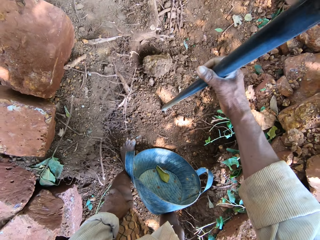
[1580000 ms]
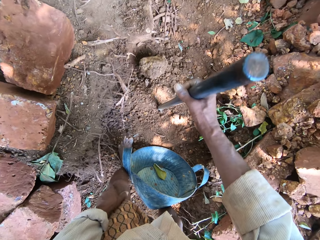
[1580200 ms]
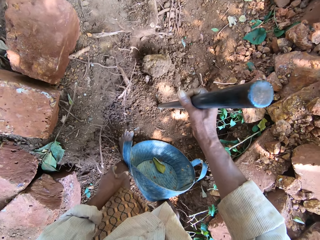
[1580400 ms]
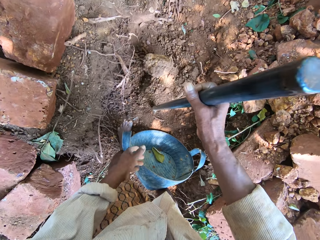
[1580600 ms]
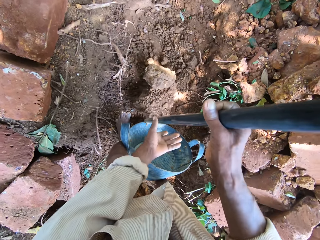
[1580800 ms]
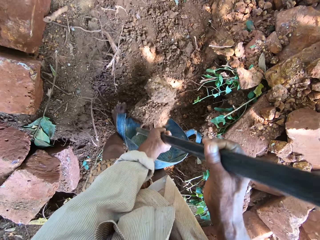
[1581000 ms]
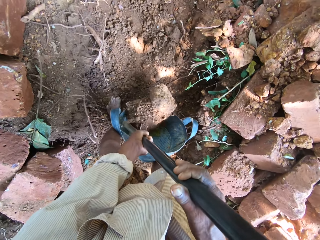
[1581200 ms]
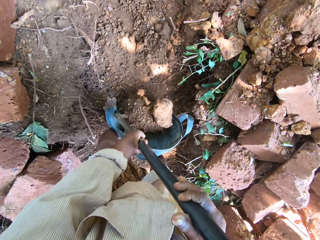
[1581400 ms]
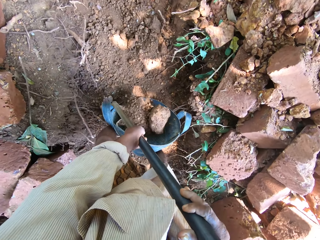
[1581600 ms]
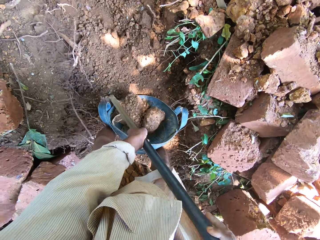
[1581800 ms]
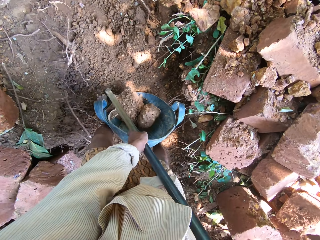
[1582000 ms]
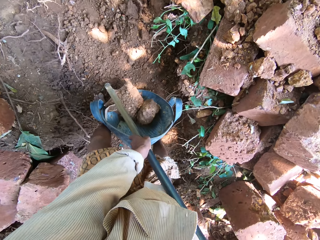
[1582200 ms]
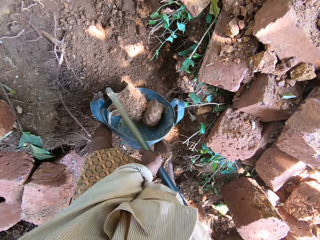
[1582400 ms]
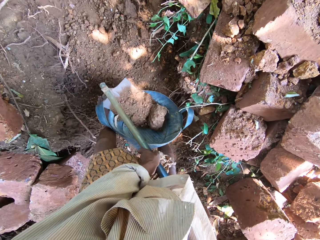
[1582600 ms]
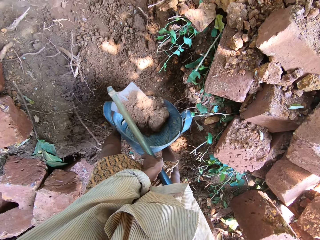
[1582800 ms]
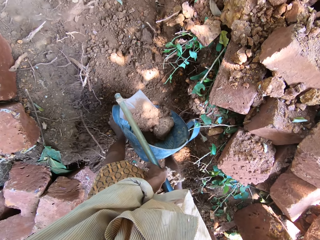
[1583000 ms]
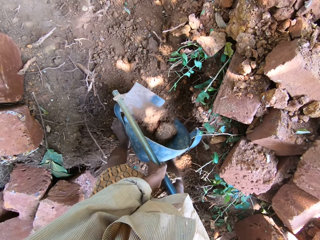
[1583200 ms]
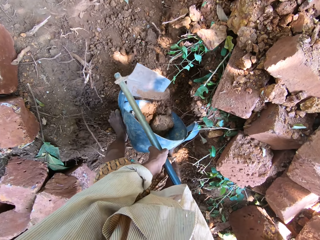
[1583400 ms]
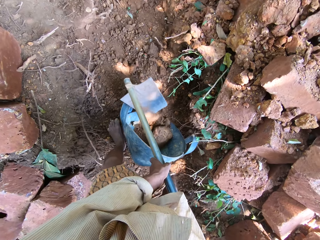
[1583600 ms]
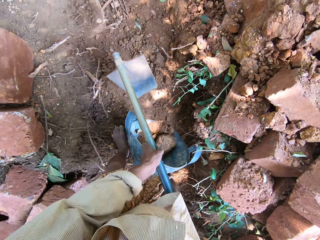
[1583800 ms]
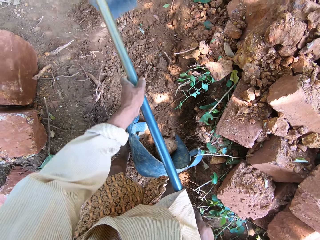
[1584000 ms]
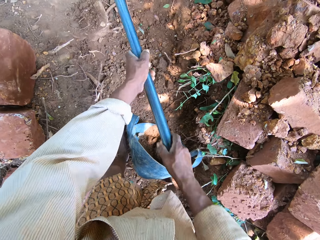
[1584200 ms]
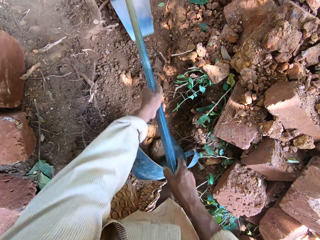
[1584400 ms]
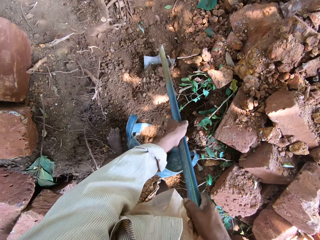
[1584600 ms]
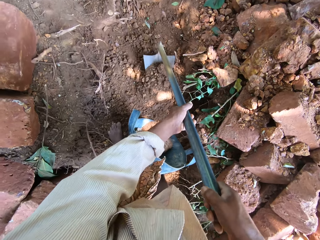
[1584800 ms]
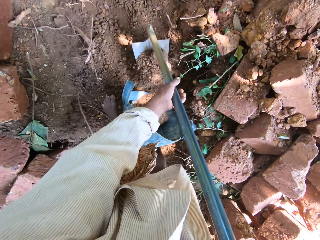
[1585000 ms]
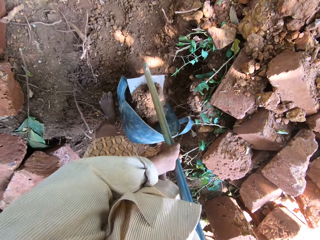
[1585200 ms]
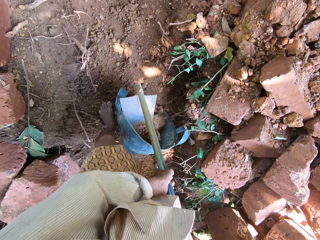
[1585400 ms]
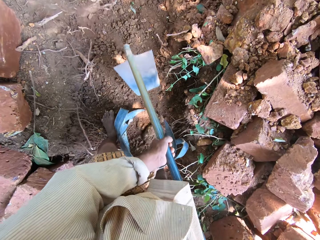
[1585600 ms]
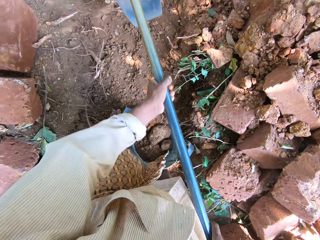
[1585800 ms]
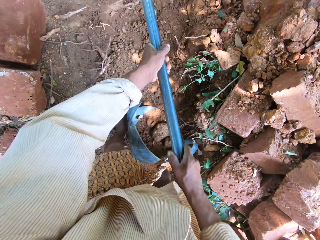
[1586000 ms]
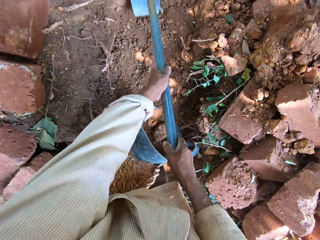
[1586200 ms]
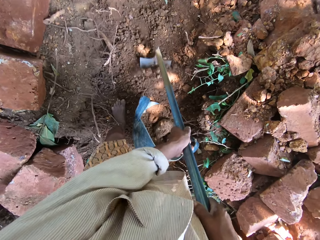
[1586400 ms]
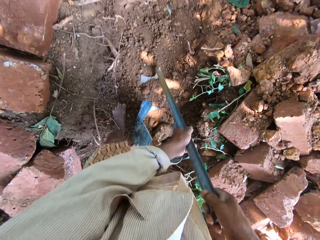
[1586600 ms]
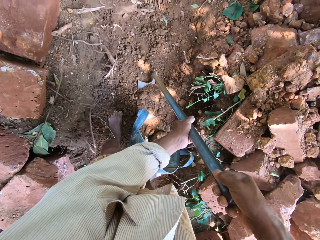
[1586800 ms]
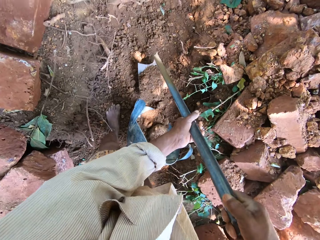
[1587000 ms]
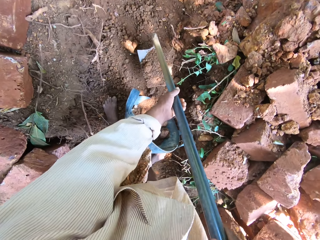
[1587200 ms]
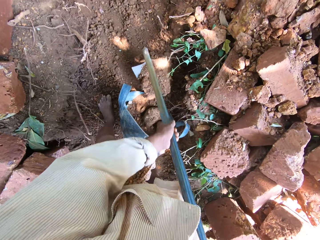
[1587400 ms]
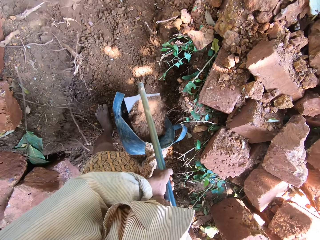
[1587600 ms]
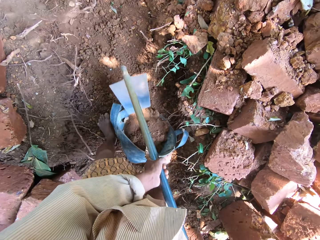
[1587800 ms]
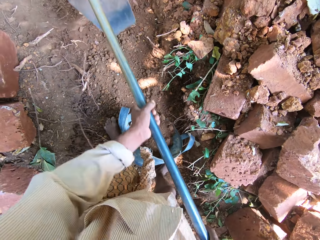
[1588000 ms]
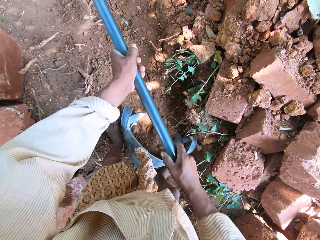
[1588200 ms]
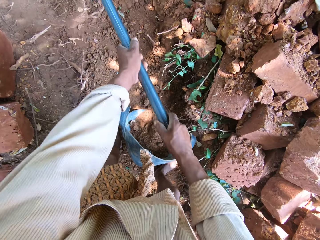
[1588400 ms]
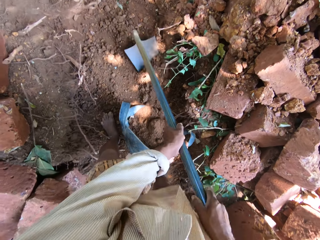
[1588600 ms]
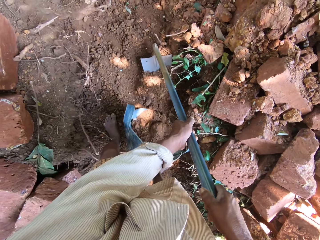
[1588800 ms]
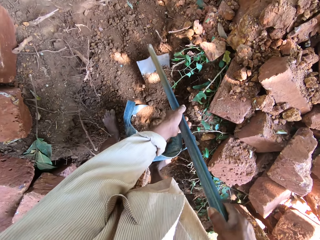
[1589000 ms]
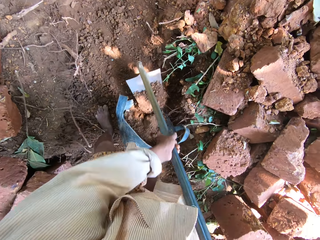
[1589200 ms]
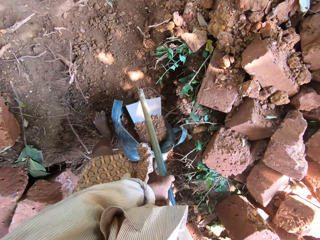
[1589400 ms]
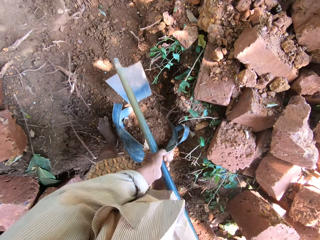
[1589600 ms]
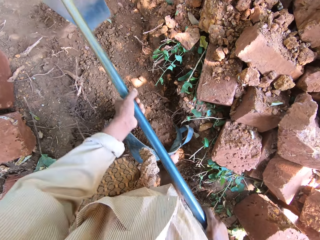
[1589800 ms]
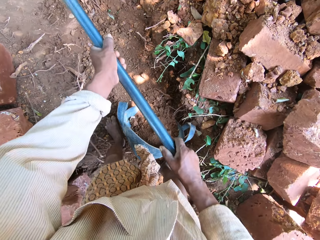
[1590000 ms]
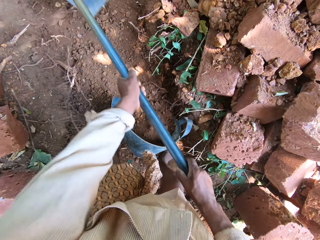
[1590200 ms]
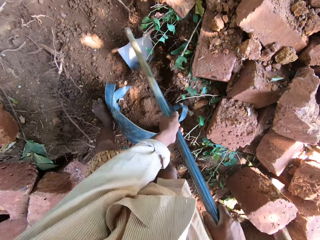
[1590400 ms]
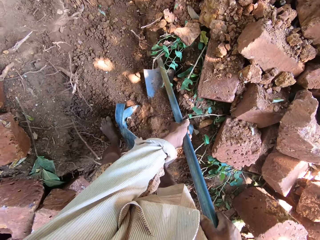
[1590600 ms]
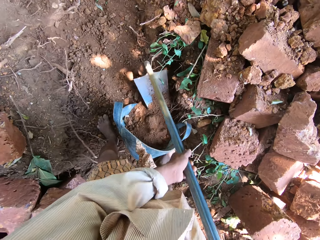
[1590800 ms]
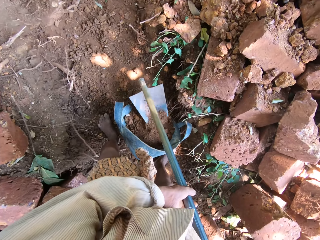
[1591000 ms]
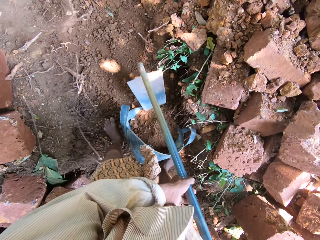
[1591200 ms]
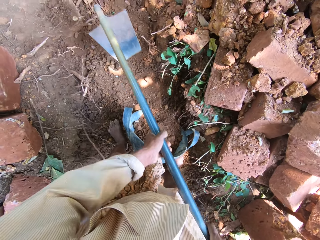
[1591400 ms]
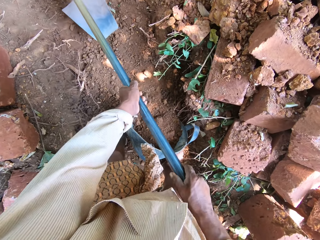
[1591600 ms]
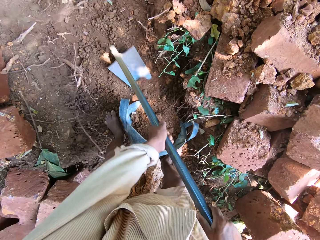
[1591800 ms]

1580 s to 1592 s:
The camera wearer picks up the hoe from the ground with his right hand. He pours the sand on the hoe into the bowl with his hands. He packs the sand from the ground with the hoe in his hands. He pours the sand into the bowl with the hoe in his hands. He packs the sand from the ground with the hoe in his hands. He pours the sand into the bowl with the hoe in his hands. He packs the sand from the ground with the hoe in his hands. He pours the sand into the bowl with the hoe in his hands. He packs the sand from the ground with the hoe in his hands. He puts the sand into the bowl with the hoe in his hands.

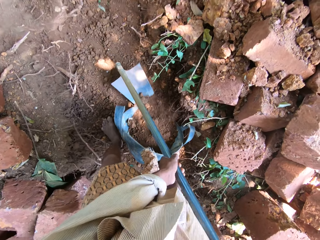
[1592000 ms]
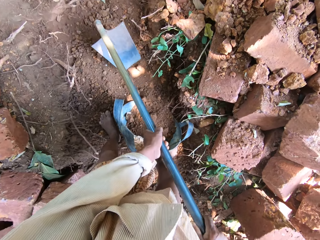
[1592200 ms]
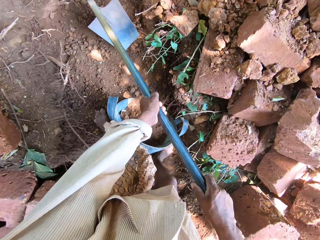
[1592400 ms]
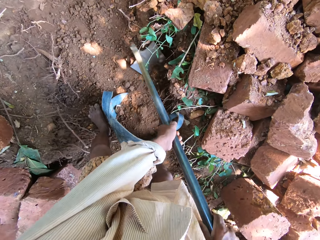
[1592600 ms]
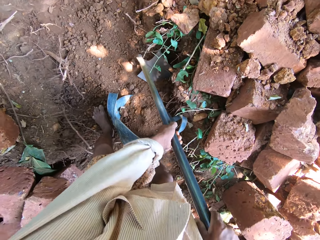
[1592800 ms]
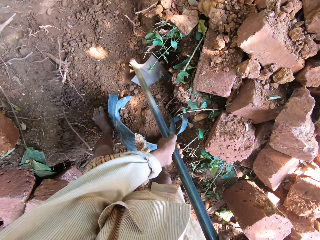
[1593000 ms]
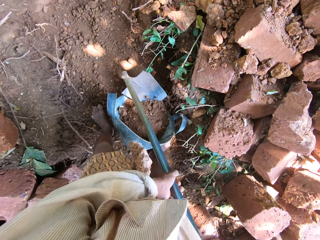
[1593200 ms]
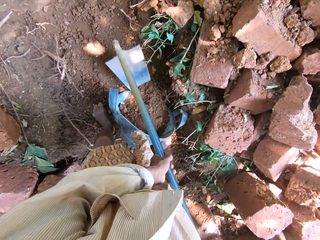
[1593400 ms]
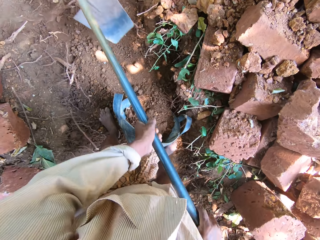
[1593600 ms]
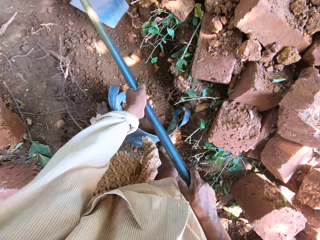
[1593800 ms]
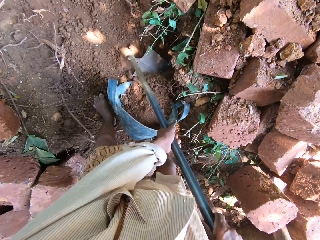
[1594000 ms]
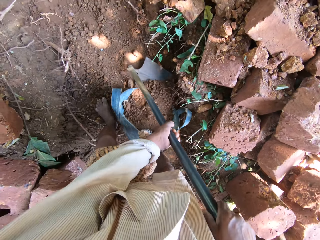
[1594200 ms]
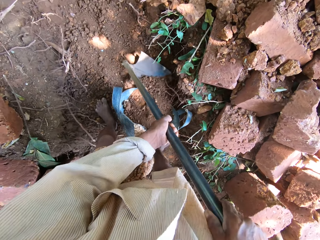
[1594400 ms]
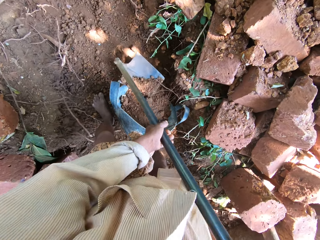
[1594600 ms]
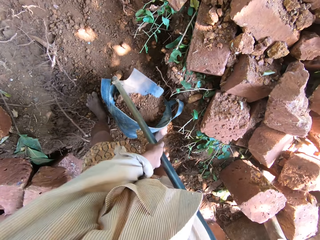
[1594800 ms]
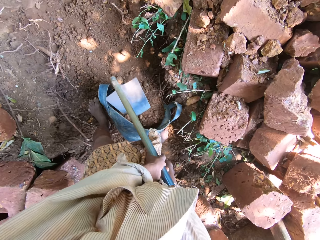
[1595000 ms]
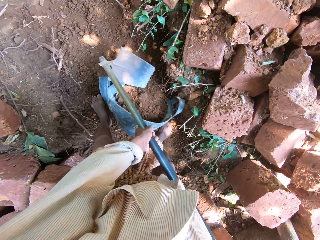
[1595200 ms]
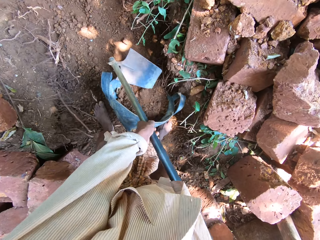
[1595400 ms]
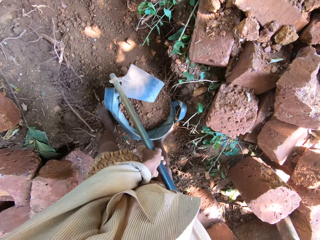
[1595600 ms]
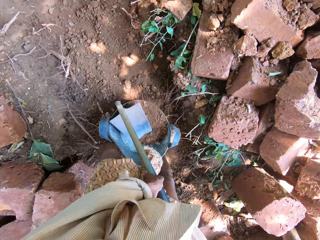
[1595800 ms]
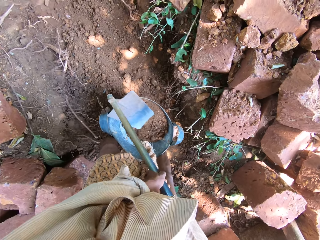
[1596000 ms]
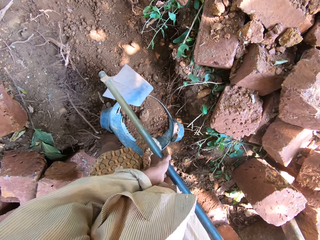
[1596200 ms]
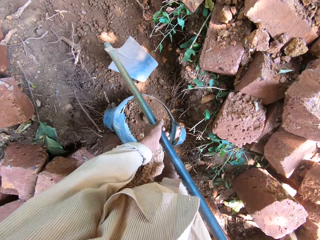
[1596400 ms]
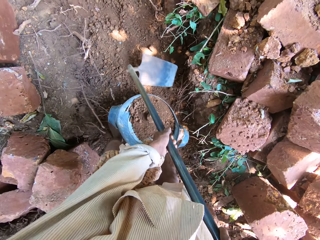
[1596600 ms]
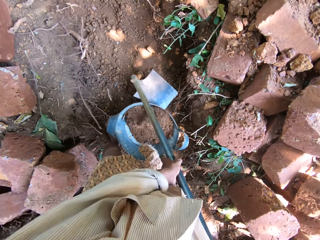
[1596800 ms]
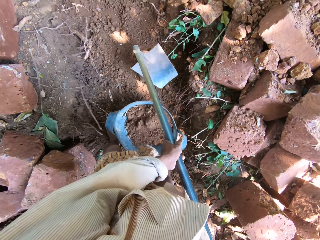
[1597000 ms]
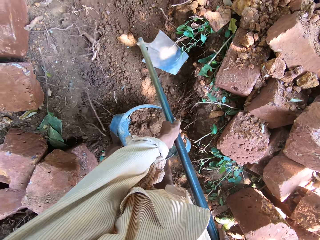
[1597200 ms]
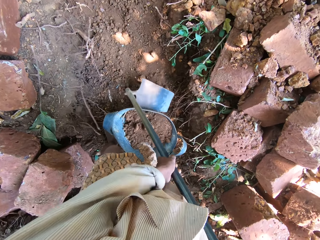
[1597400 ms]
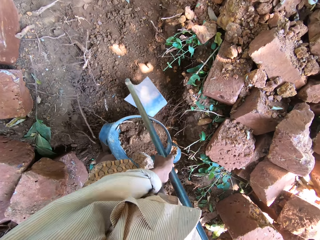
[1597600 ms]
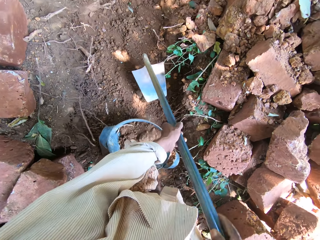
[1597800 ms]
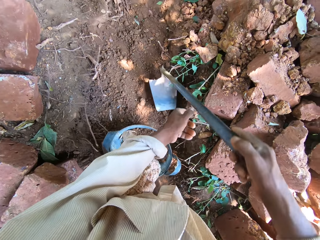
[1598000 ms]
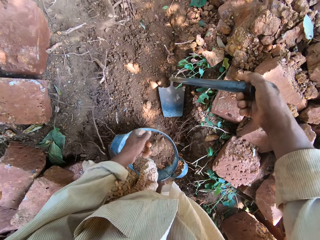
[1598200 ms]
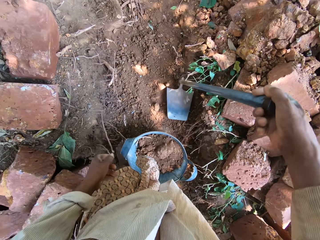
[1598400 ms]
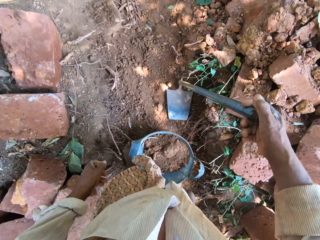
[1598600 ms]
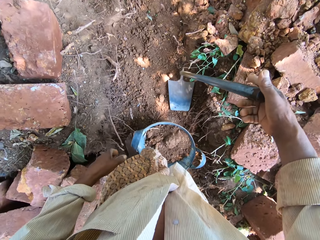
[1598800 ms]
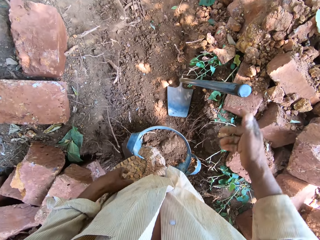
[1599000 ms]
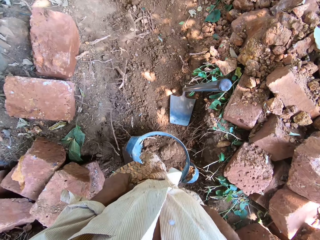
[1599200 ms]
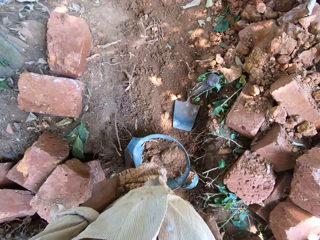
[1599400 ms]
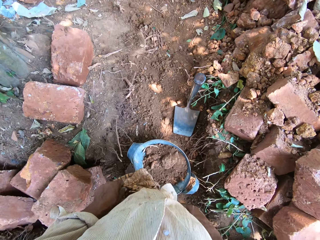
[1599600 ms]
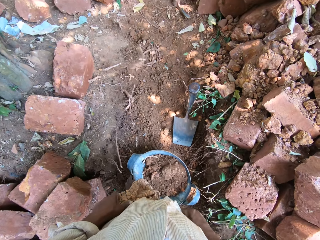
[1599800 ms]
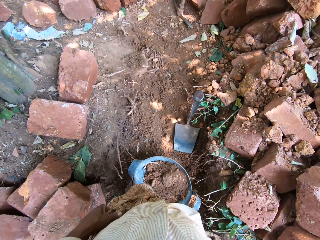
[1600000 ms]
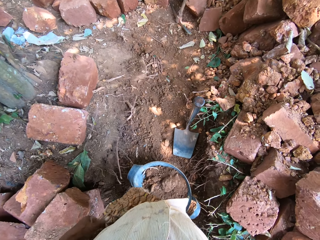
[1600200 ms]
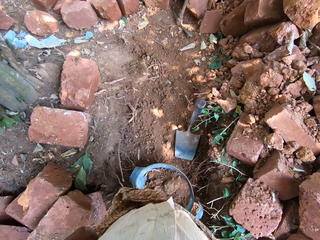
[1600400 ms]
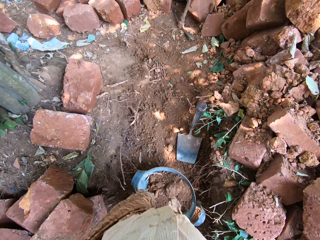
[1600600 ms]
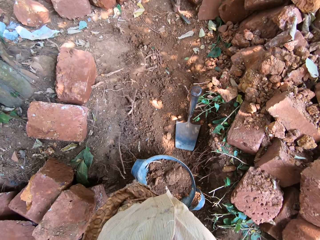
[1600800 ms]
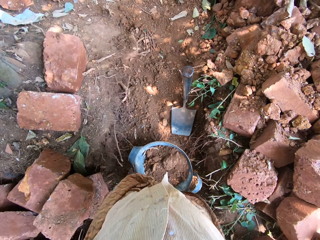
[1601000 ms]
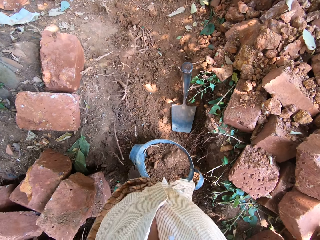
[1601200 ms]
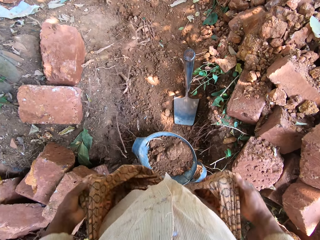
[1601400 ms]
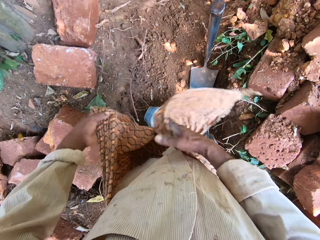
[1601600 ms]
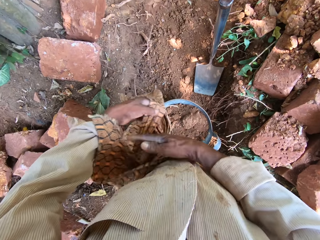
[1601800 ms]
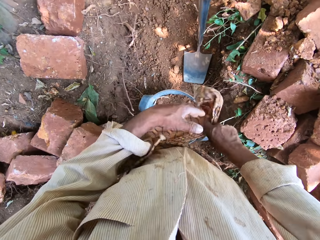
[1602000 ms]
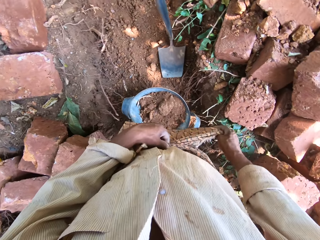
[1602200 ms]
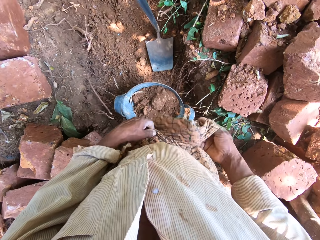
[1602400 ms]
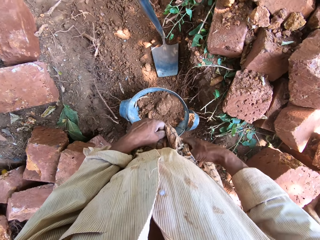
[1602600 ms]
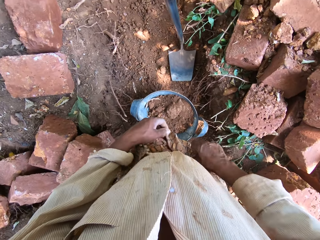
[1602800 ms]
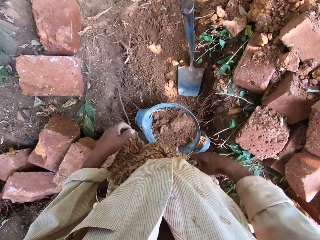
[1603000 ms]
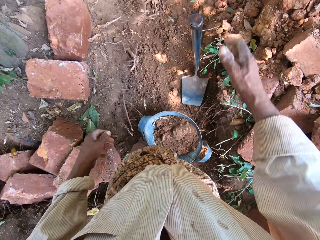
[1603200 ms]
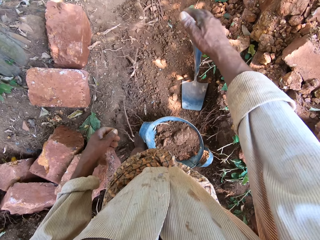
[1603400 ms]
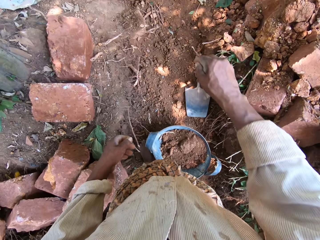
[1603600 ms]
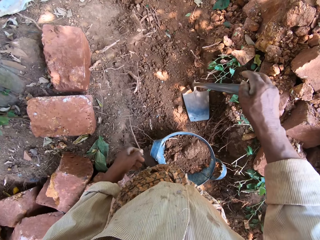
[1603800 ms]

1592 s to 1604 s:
The camera wearer gathers the sand on the ground with the hoe in his hands. He packs the sand from the ground with the hoe in his hands. He pours the sand into the bowl with the hoe in his hands. He packs the sand from the ground with the hoe in his hands. He pours the sand into the bowl with the hoe in his hands. He hits the bowl on the ground with the hoe in his hands. He drops the hoe on the ground with his right hand. He unties his wrapper from his waist with his hands. He ties his wrapper firmly on his waist with his hands.
